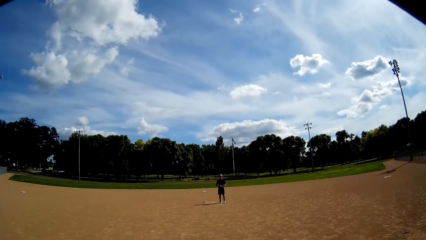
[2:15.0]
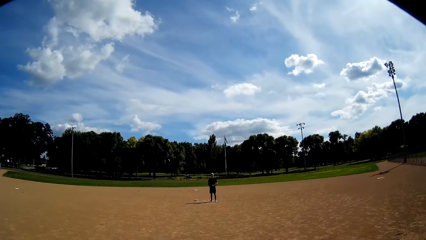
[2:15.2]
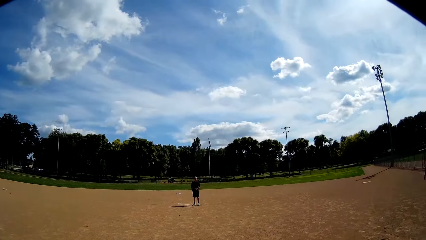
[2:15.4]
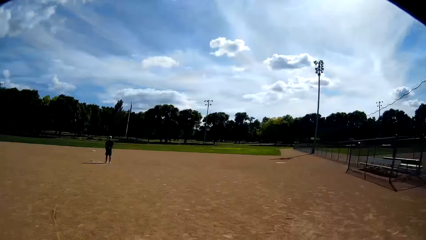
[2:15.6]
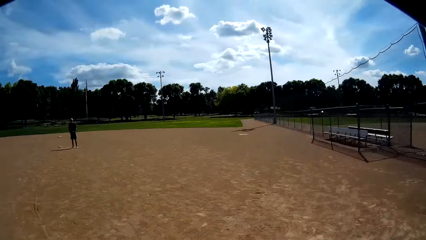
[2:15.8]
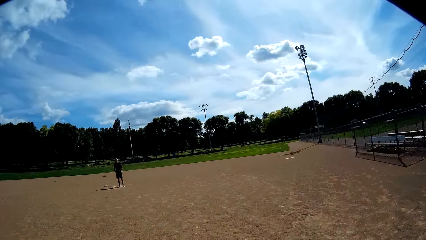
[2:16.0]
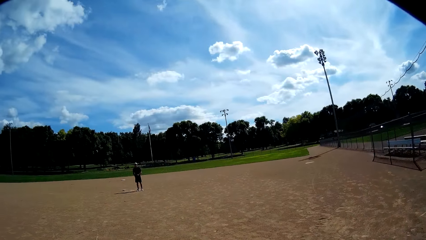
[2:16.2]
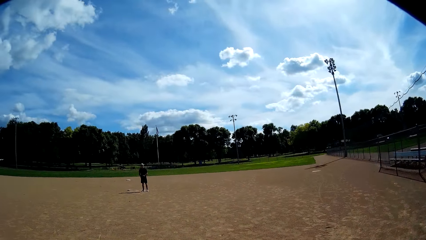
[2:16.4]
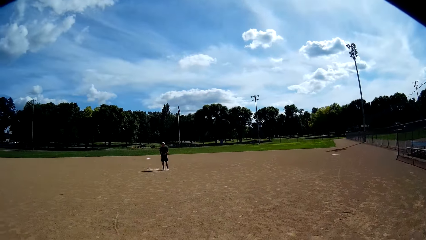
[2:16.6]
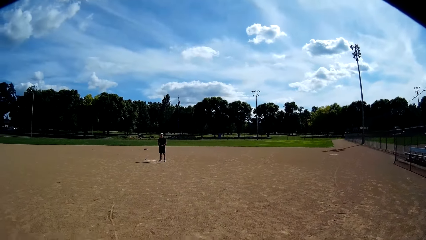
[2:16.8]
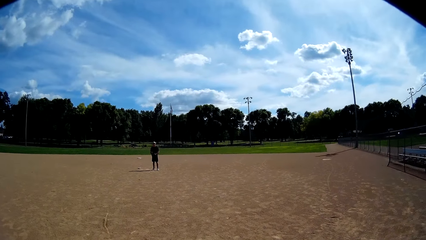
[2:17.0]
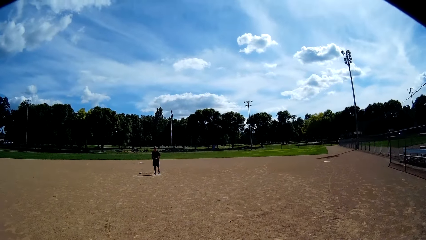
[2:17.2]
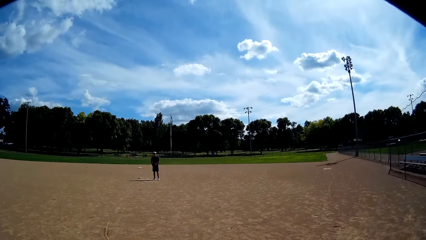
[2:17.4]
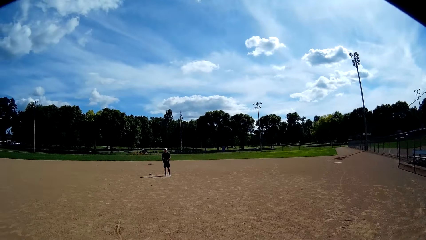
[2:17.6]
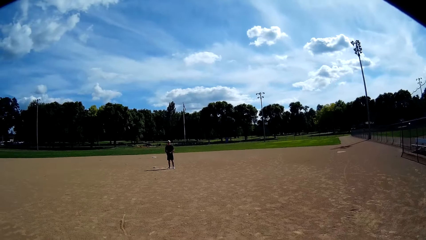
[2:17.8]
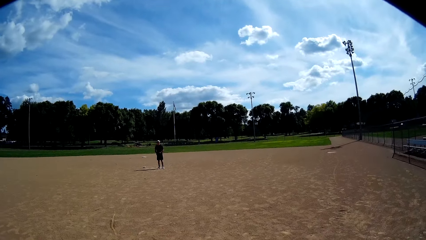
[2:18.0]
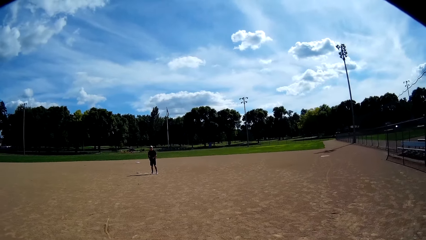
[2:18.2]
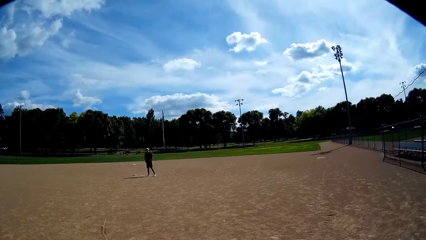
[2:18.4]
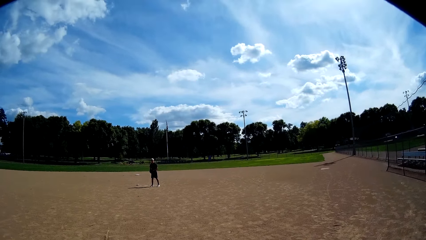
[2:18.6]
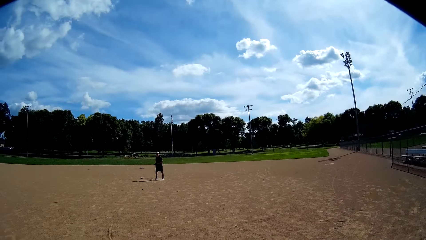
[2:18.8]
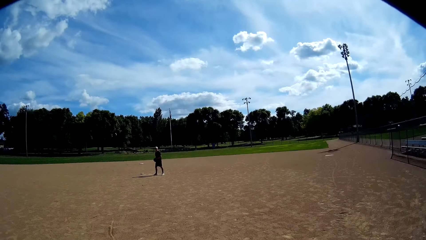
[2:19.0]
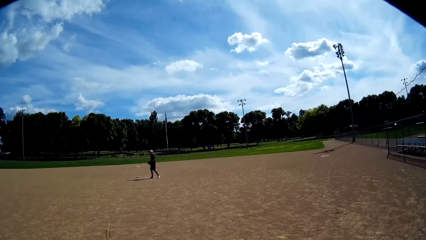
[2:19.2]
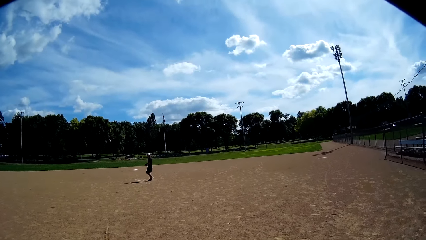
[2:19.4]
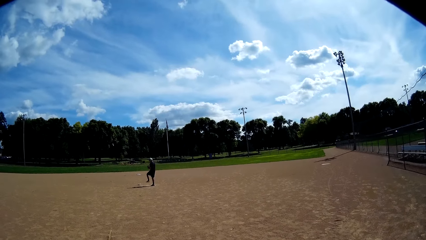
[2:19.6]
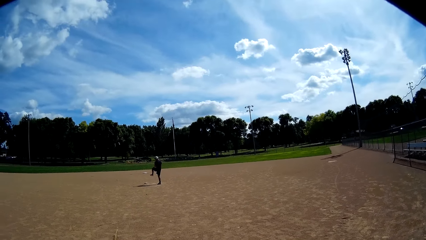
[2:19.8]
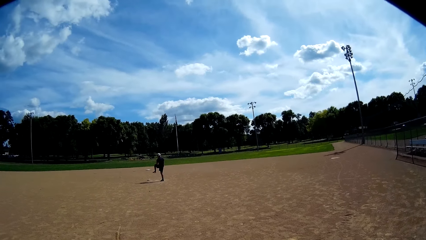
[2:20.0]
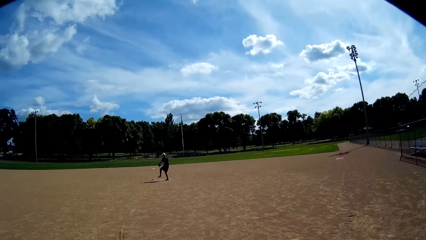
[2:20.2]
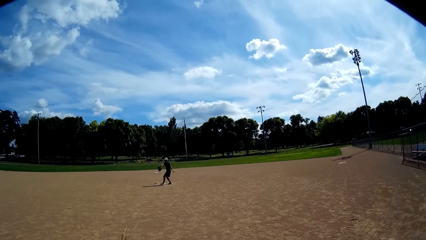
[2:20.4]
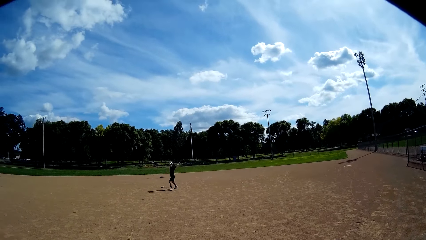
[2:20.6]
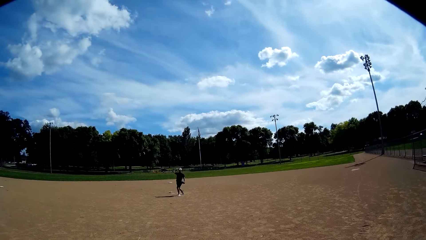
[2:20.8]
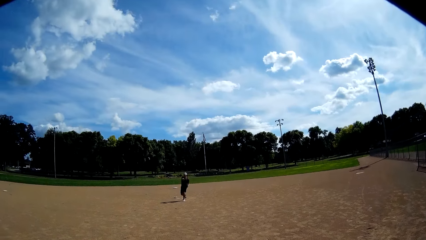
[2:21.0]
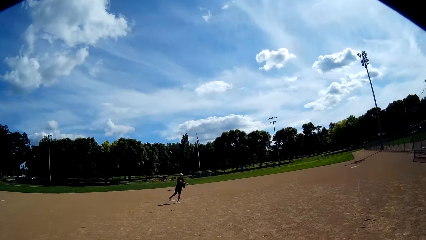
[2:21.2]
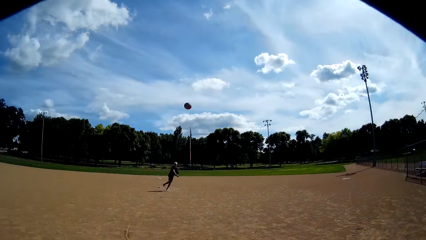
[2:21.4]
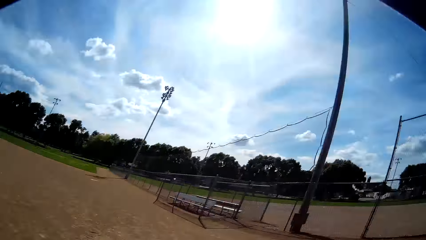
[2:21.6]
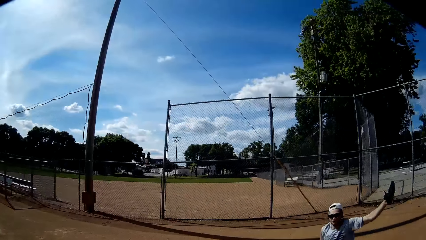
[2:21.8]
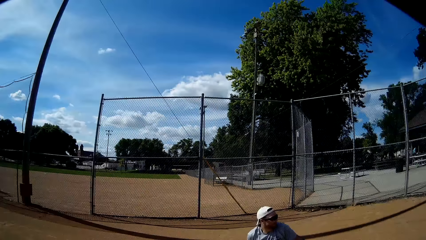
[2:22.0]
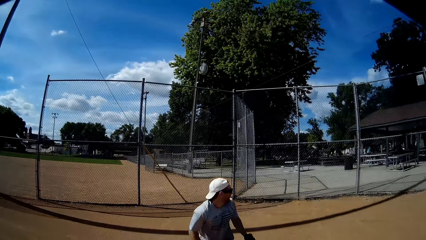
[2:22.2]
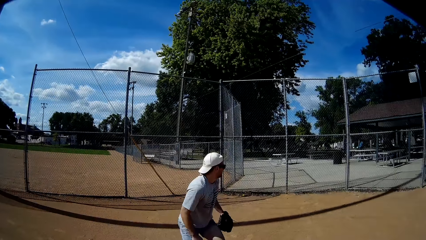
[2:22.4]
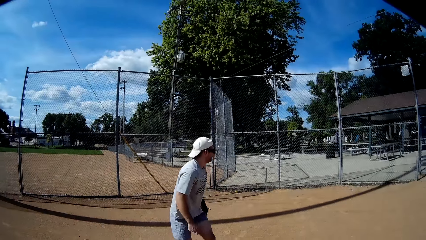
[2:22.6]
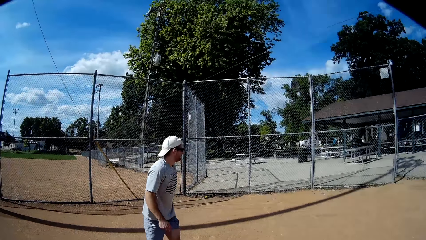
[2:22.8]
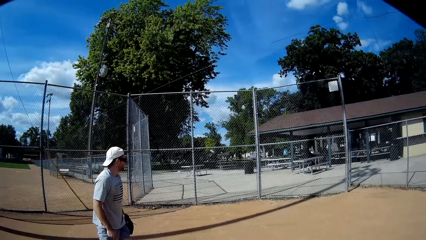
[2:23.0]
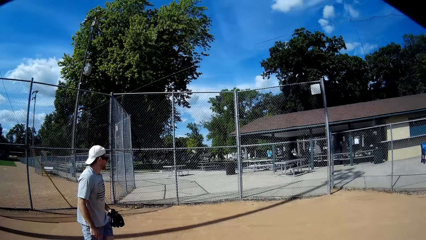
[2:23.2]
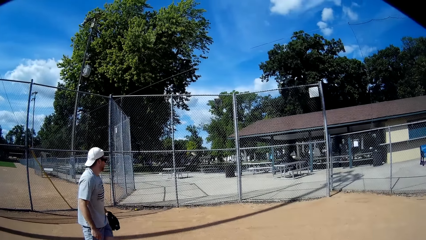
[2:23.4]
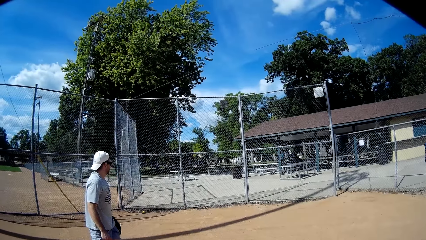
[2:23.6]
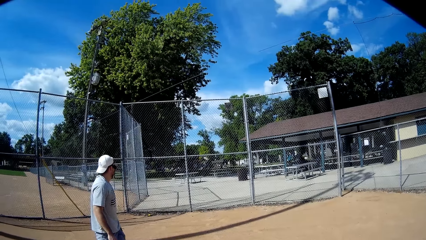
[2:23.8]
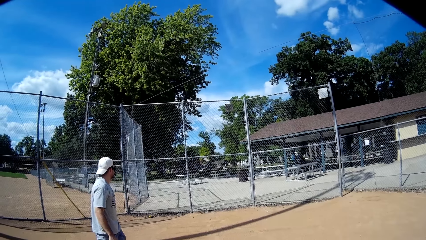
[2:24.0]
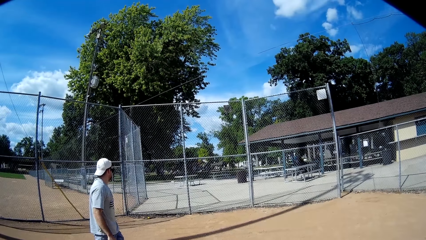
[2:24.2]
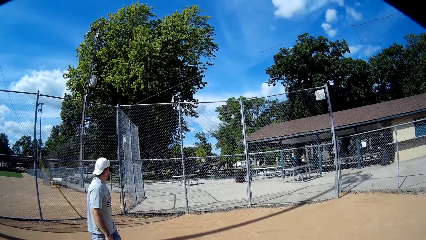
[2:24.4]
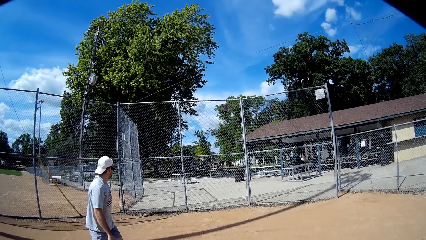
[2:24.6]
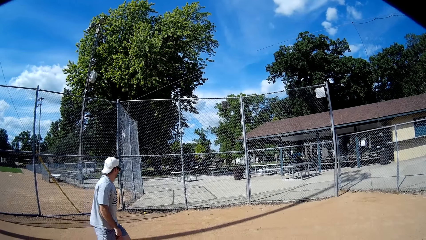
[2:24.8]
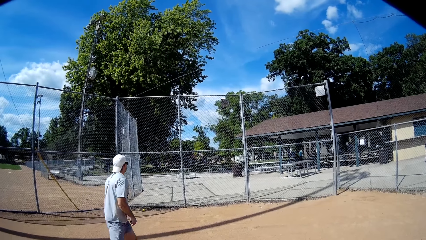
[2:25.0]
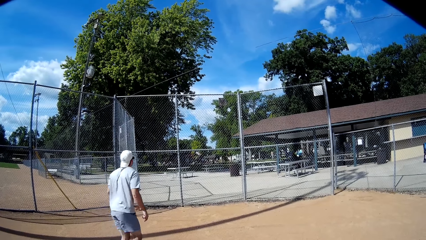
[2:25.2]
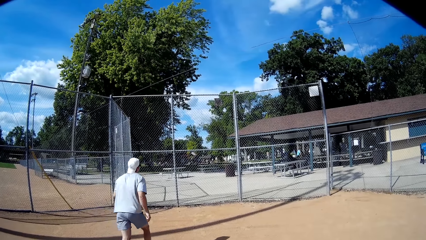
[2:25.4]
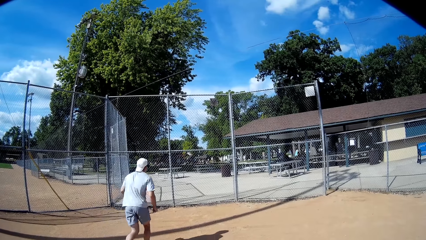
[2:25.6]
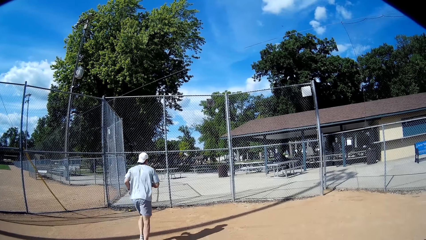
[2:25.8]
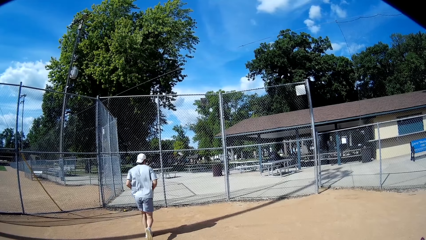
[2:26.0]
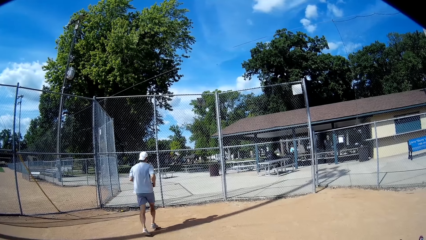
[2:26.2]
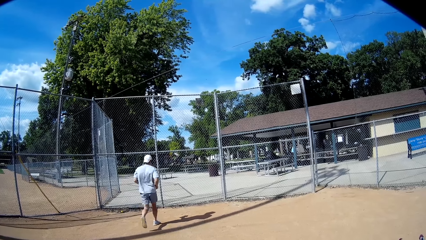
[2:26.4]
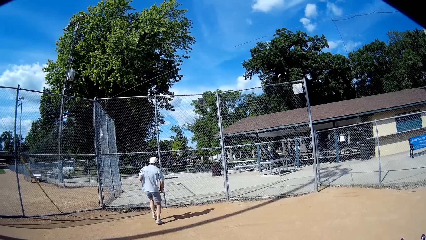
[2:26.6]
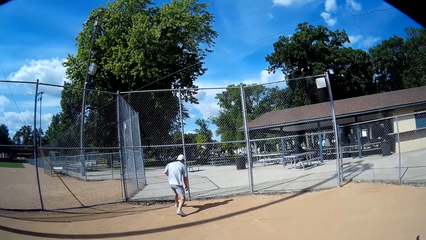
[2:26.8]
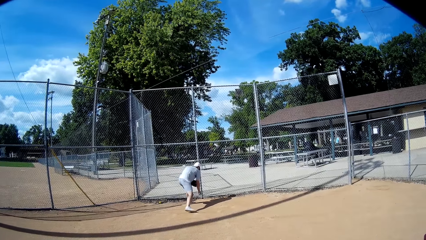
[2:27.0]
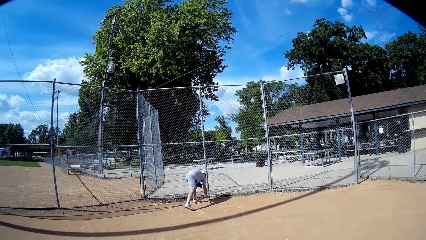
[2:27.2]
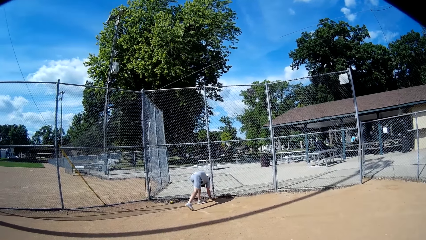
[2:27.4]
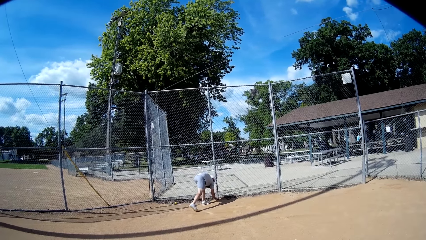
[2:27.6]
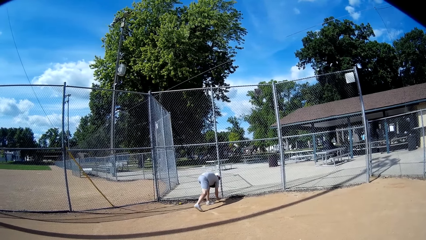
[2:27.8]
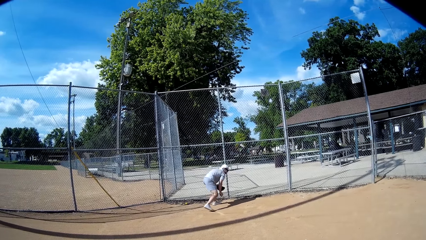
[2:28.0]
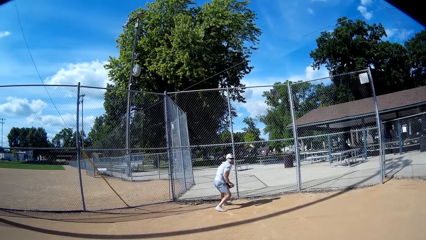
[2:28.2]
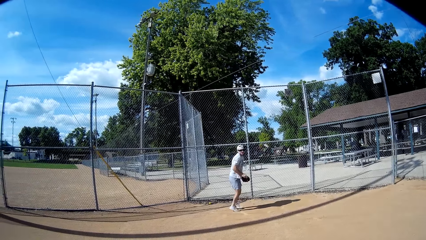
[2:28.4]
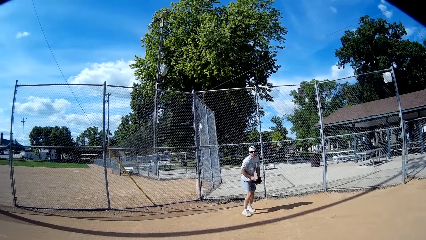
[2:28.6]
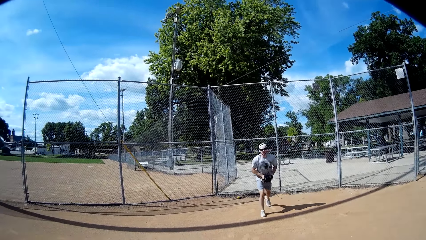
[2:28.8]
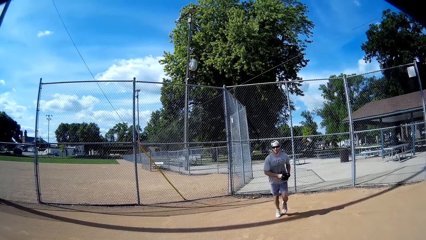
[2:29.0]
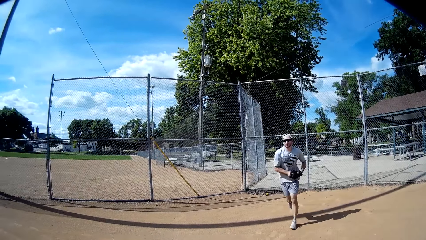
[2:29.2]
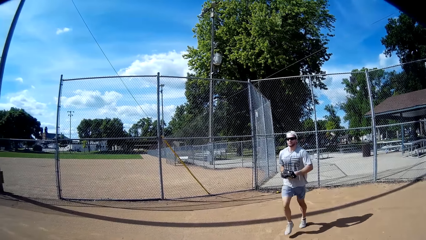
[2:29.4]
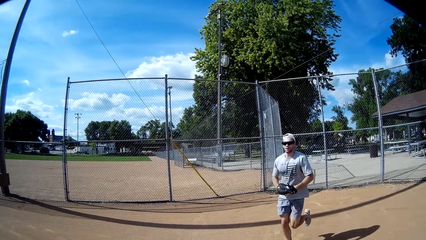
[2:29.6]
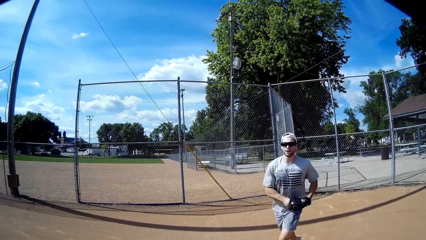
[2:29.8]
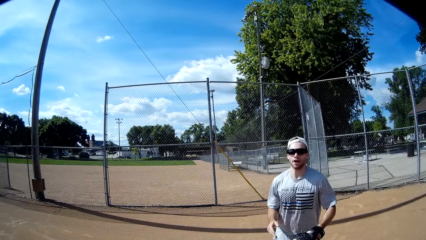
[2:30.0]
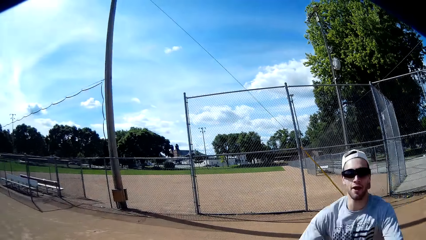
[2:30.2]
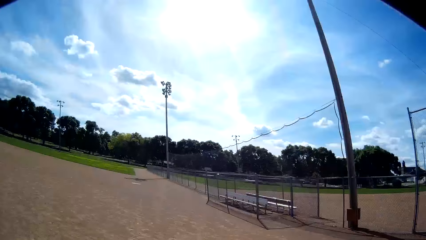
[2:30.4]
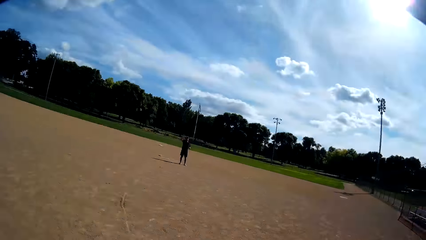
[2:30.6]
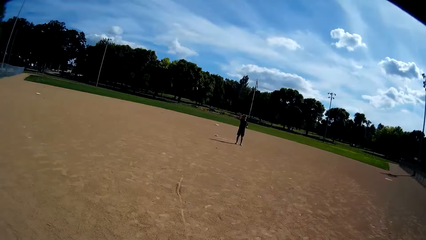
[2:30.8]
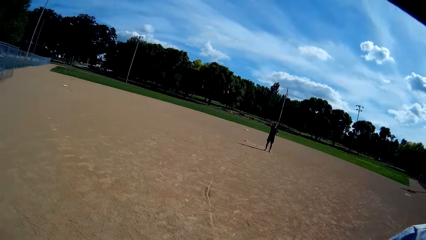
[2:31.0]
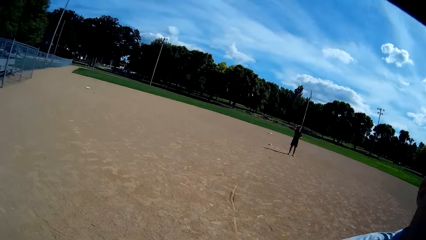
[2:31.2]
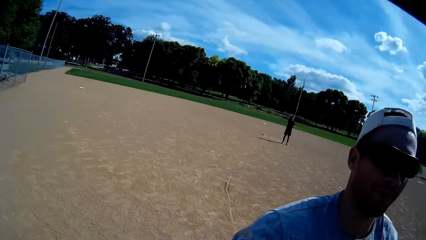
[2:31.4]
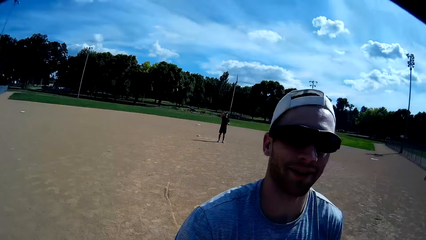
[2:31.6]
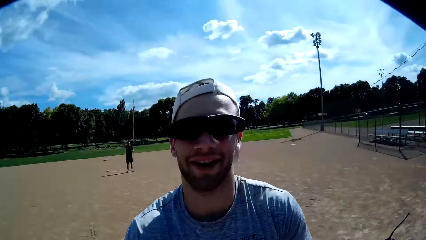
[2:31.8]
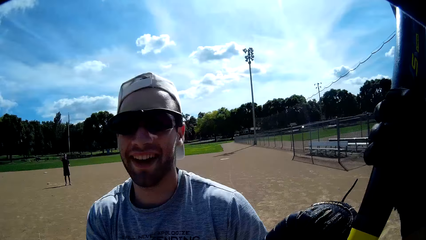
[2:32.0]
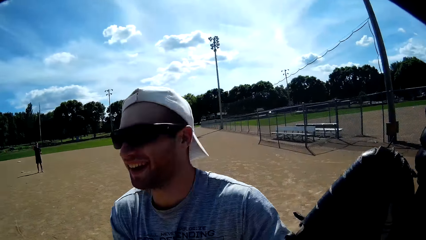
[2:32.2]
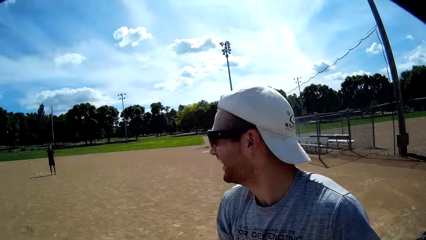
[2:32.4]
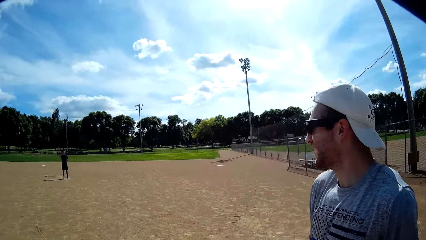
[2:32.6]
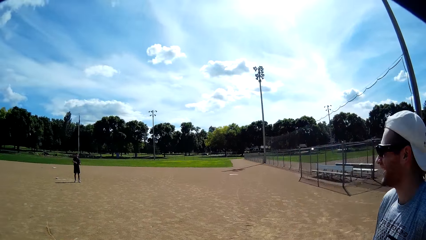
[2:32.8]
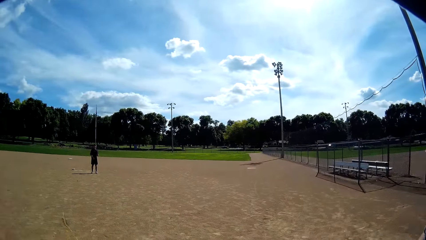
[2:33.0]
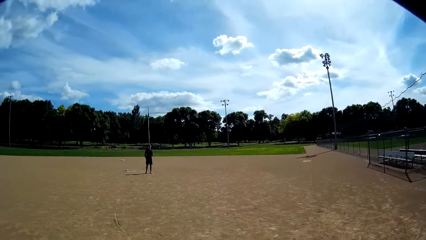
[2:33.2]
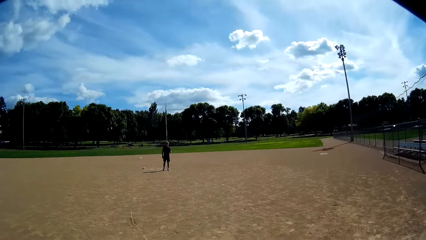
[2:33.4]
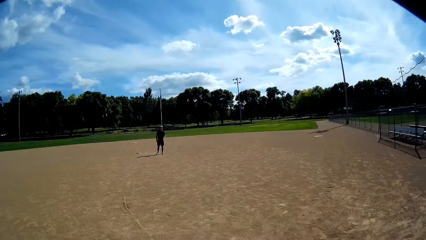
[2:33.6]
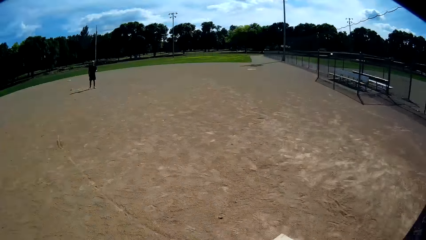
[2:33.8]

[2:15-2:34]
A man throws the ball at the fence. Another man walks around. The other man walks towards the ball on the ground, picks the ball from the ground and runs around. The camera wearer interacts with the other man.
